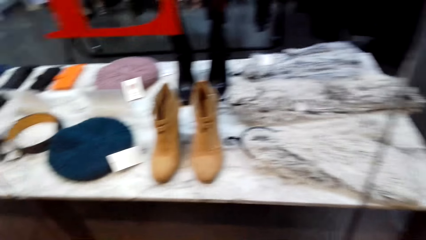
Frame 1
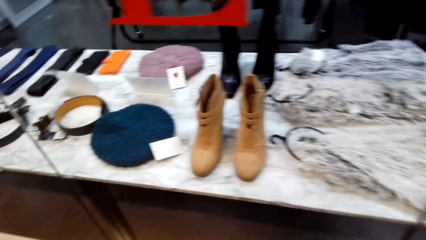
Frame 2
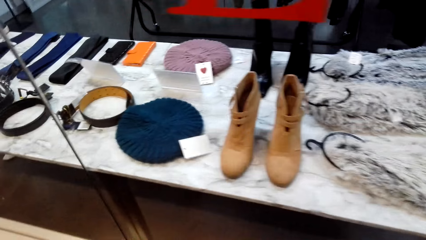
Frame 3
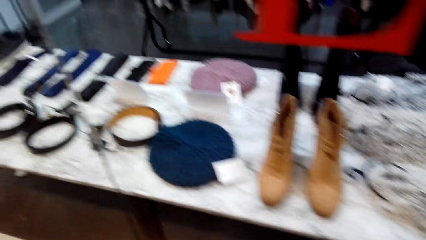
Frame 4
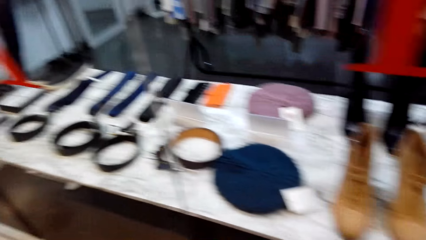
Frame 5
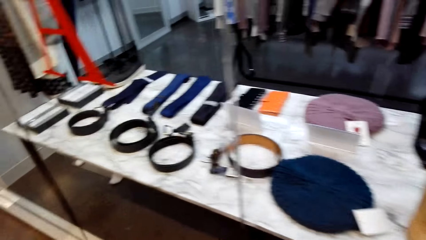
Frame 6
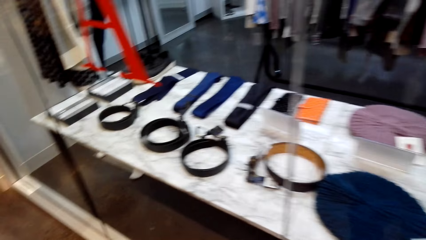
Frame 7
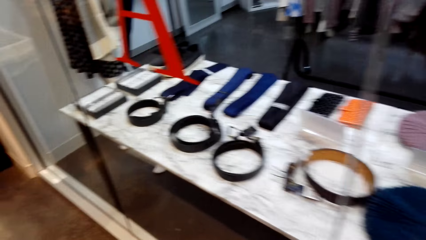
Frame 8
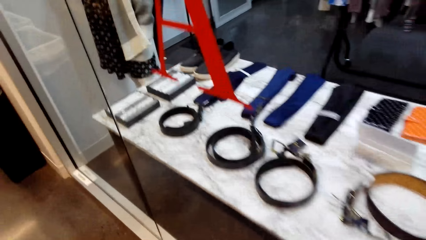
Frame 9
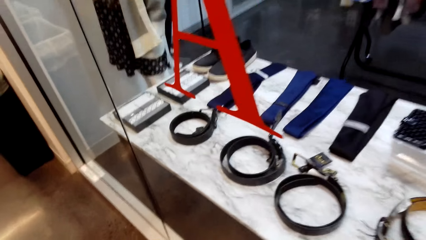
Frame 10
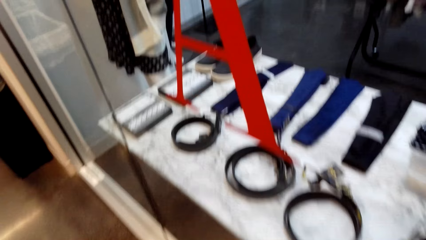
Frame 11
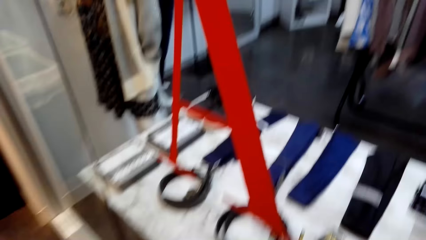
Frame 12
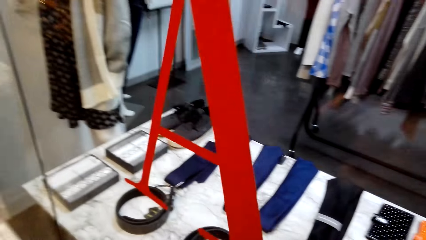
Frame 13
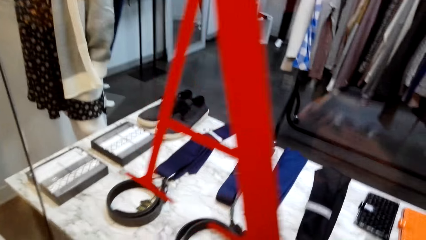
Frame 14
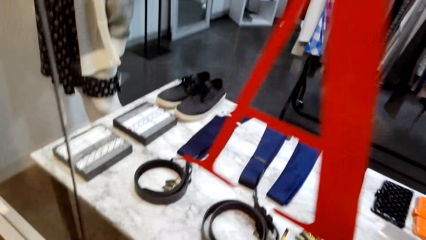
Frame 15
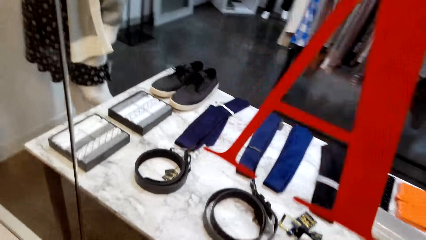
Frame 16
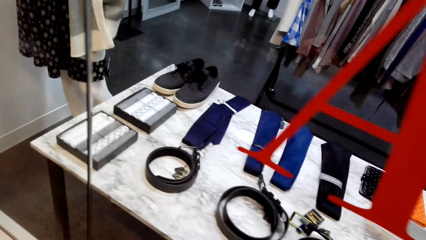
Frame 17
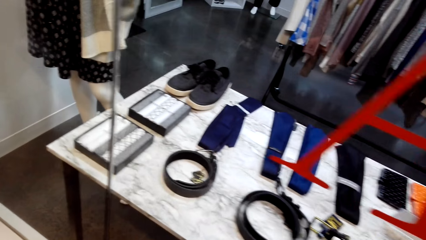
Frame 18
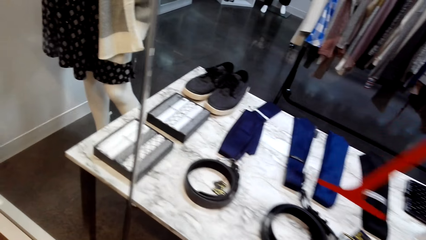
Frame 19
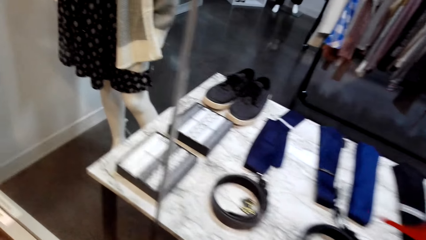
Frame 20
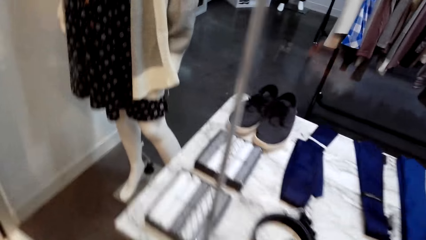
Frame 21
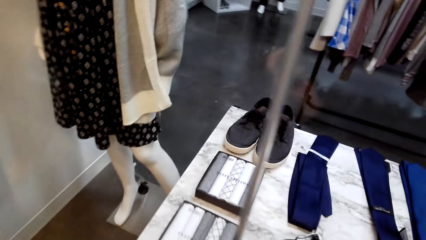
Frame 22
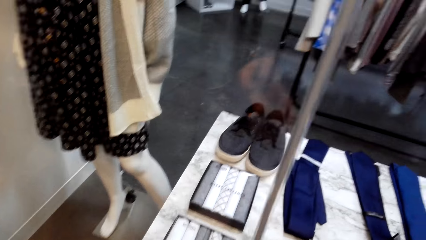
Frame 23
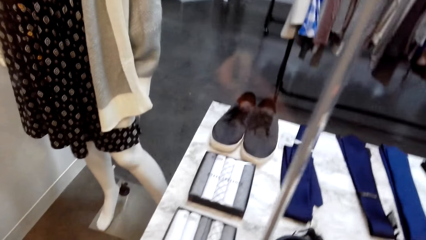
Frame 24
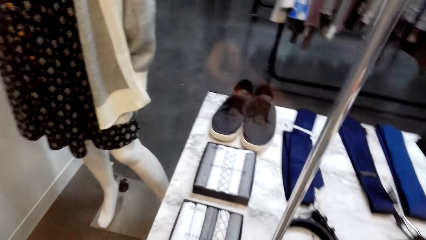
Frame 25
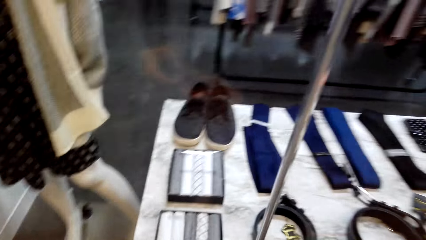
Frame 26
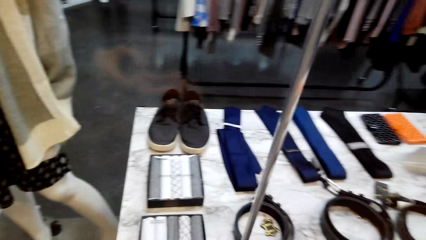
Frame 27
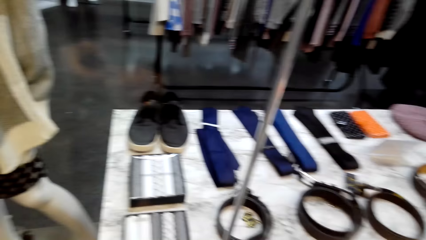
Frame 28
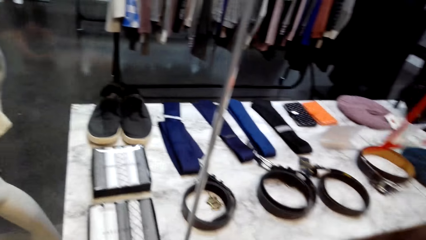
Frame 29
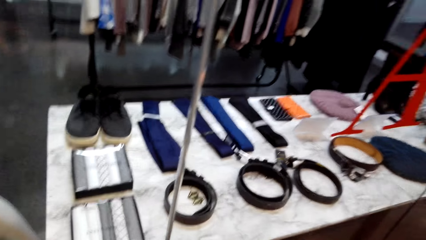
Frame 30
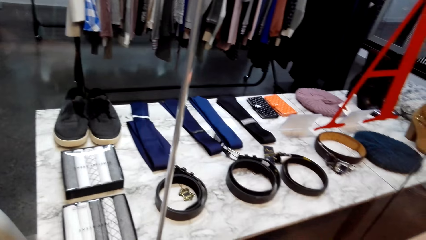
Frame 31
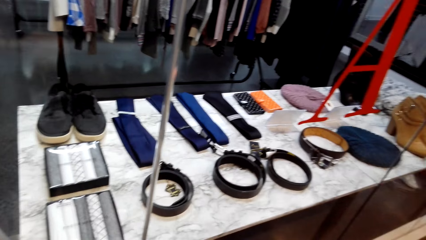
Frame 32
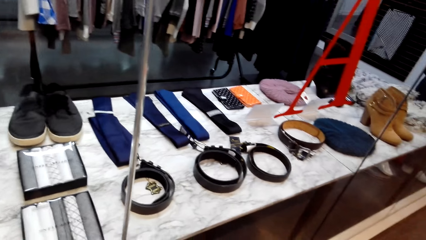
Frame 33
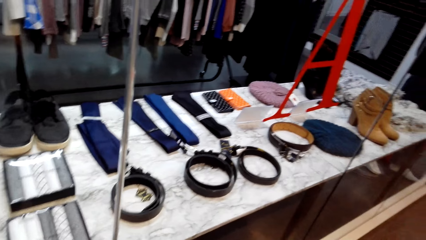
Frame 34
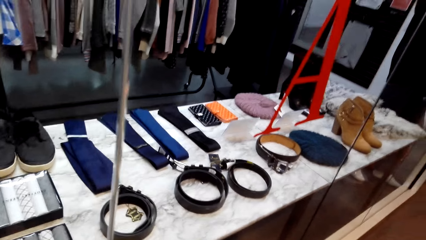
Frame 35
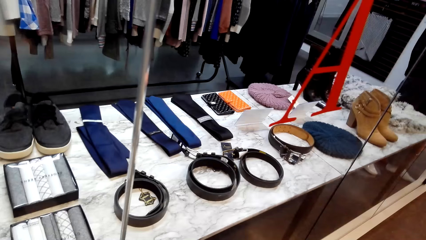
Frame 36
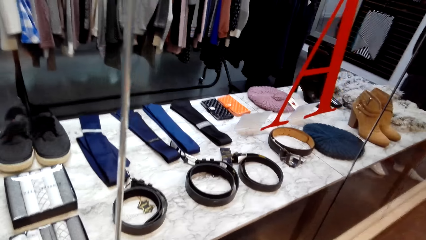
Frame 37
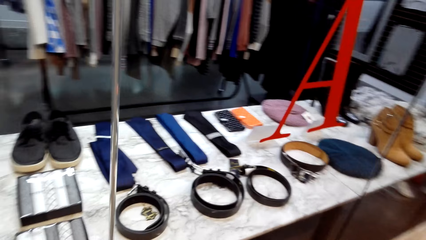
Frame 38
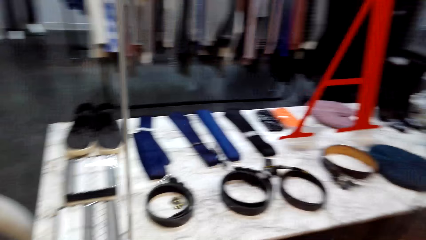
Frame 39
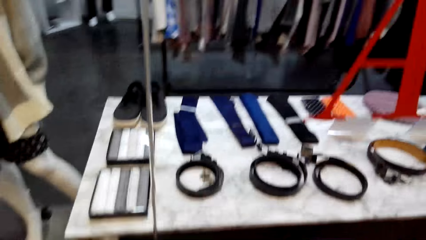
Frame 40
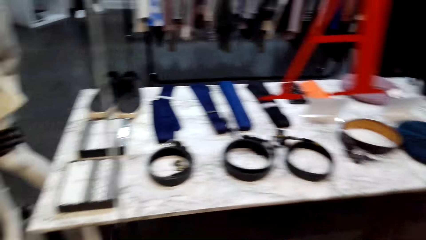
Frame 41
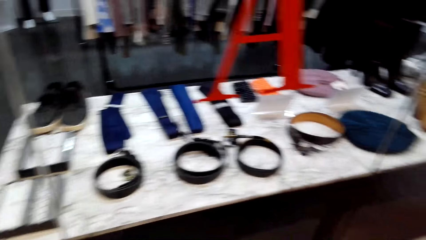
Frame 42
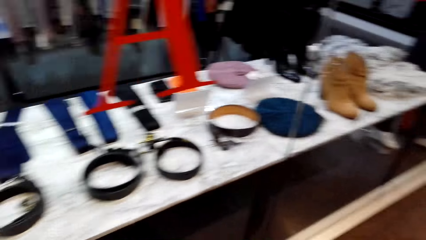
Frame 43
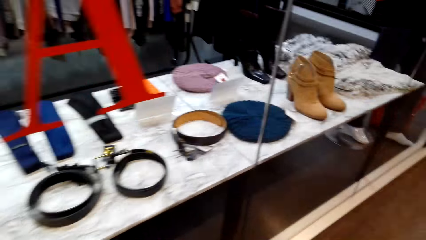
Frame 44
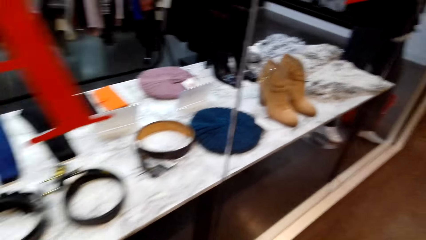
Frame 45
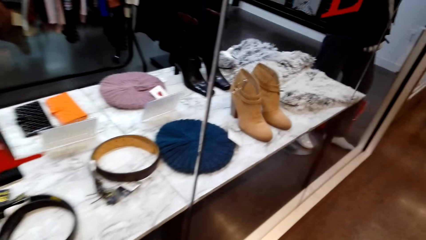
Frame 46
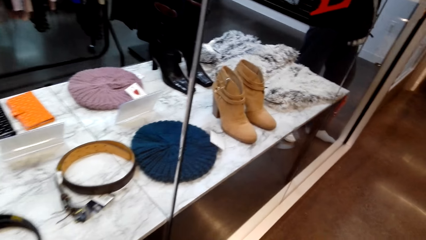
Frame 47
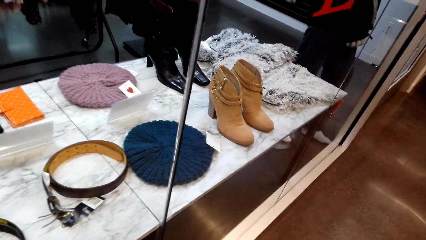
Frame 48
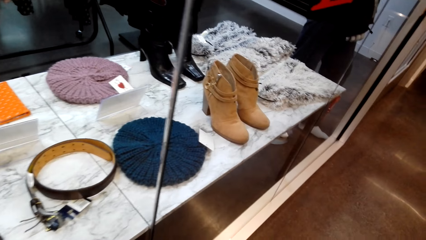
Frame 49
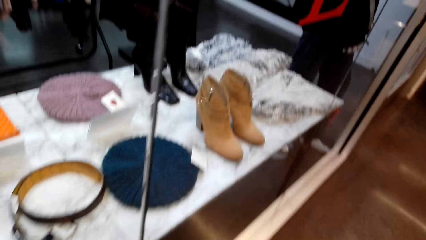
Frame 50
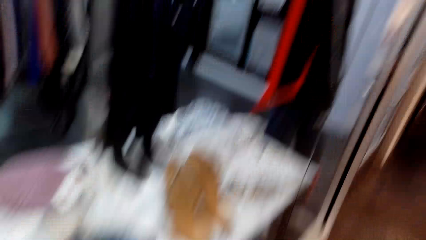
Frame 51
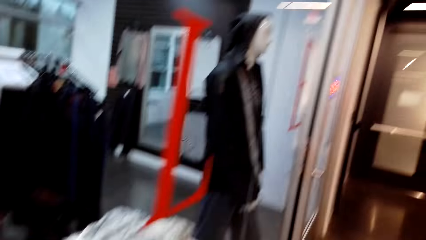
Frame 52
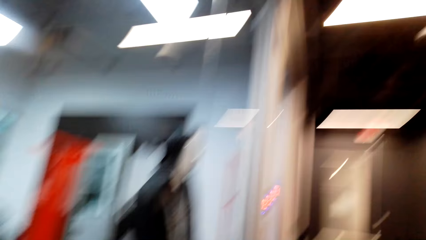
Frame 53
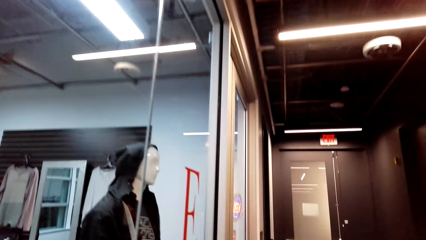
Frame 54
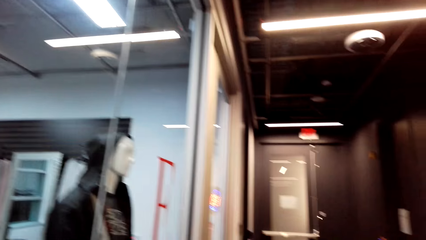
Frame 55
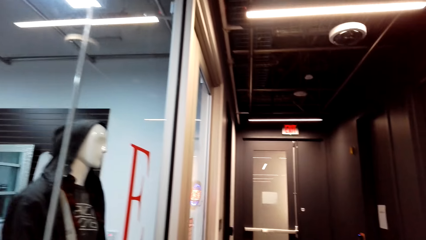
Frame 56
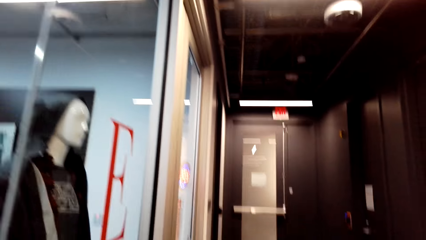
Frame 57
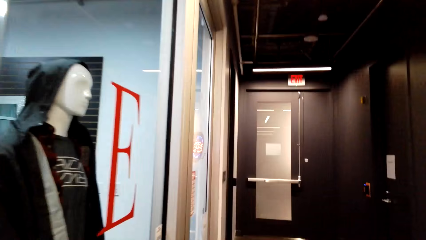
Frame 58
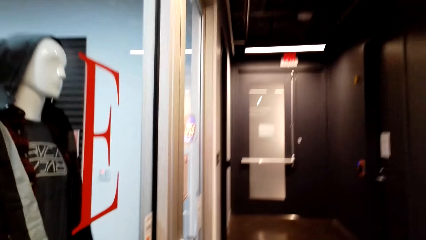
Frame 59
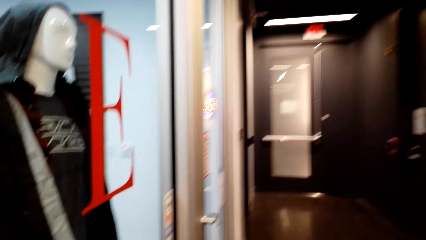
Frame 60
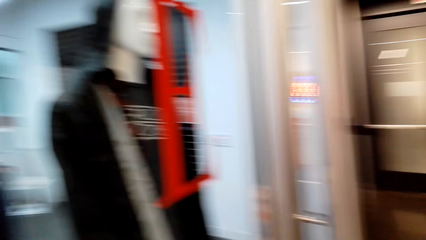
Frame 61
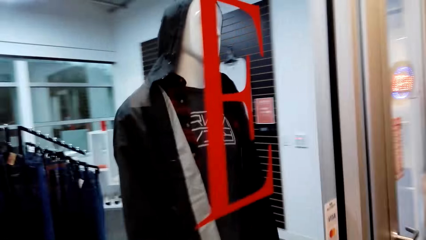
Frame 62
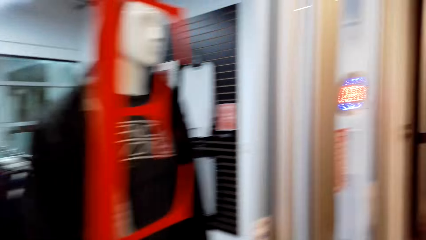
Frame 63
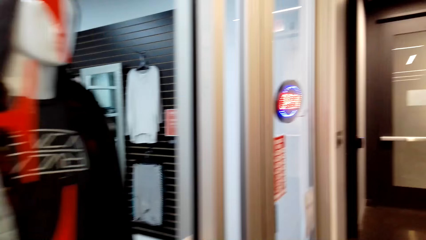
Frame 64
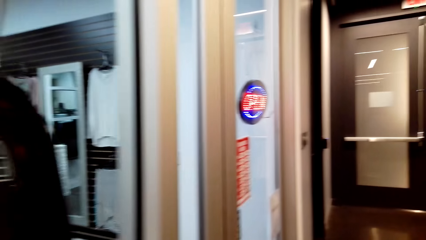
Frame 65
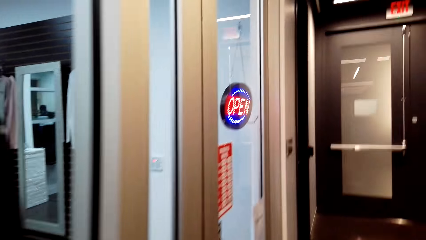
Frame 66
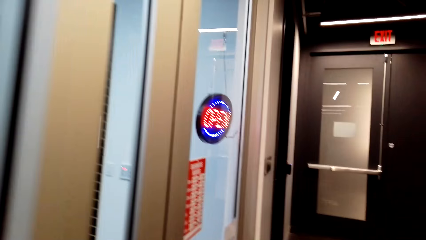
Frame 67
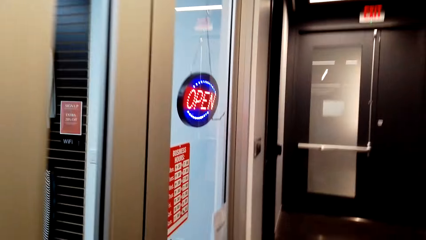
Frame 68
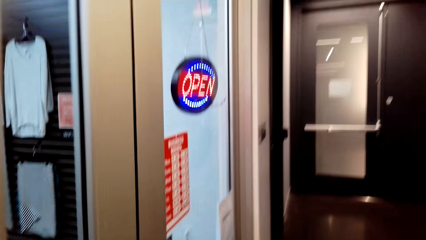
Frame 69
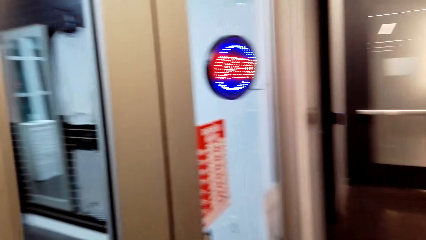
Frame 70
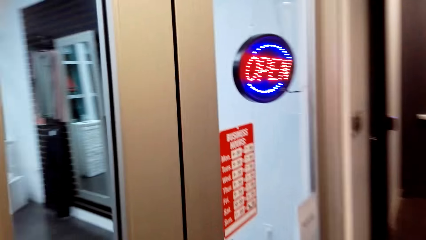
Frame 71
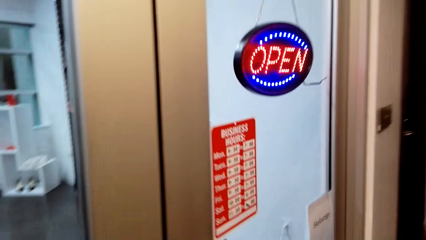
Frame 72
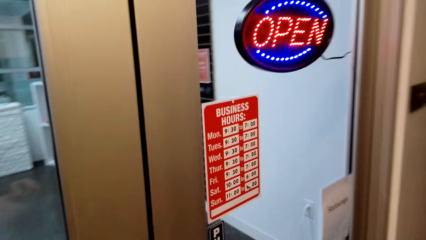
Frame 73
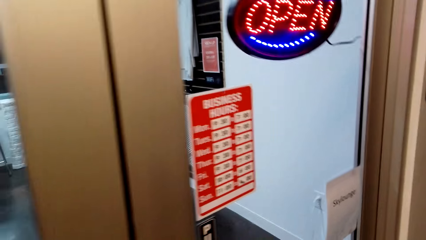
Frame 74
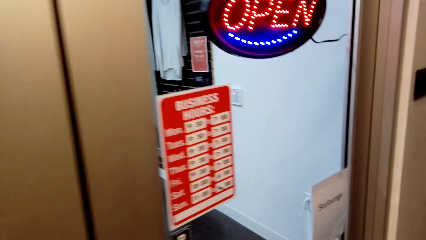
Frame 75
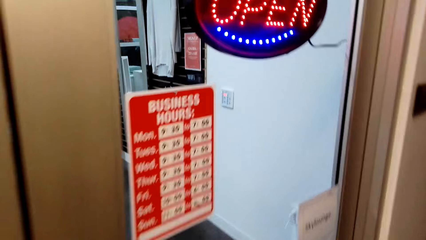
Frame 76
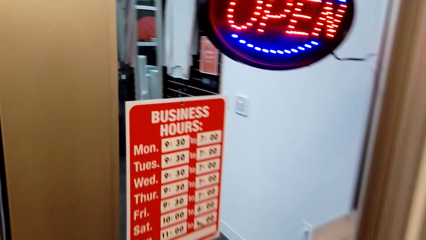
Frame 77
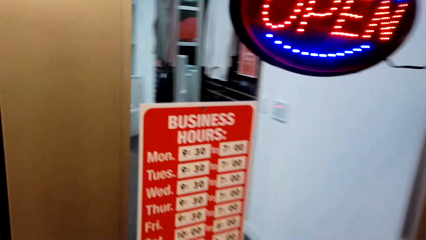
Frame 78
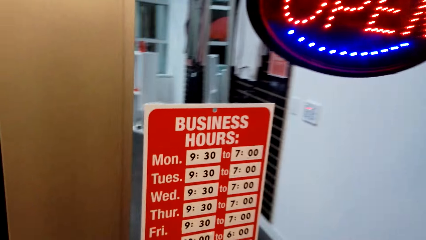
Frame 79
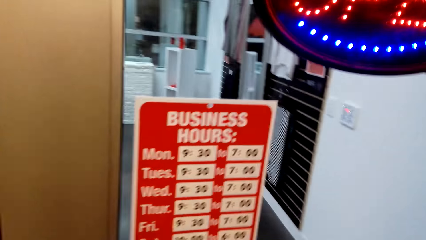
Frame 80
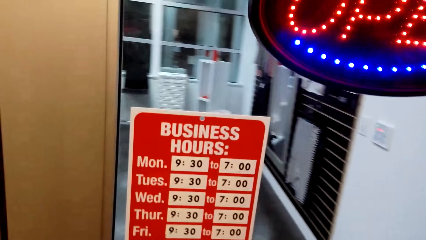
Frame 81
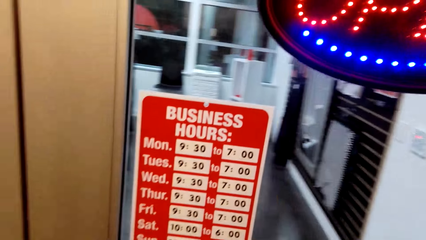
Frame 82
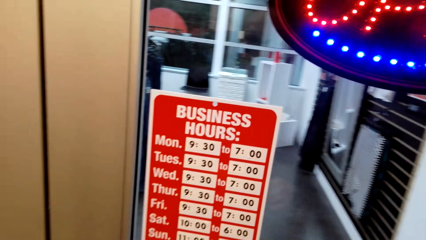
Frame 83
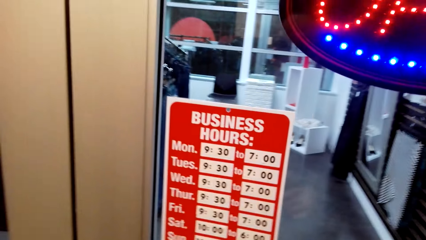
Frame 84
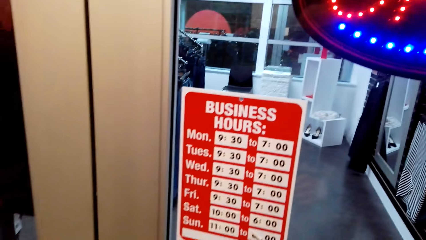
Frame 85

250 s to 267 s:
The camera wearer walks around the store. They look around. They walk around the store.
